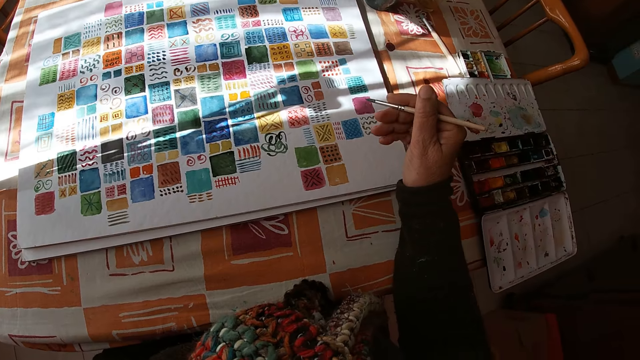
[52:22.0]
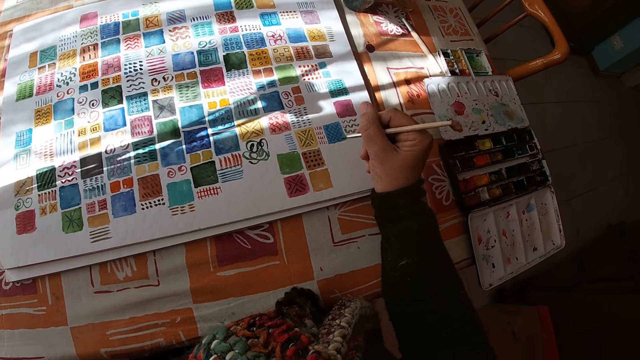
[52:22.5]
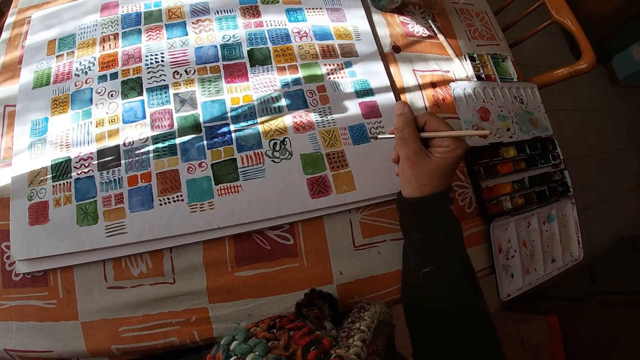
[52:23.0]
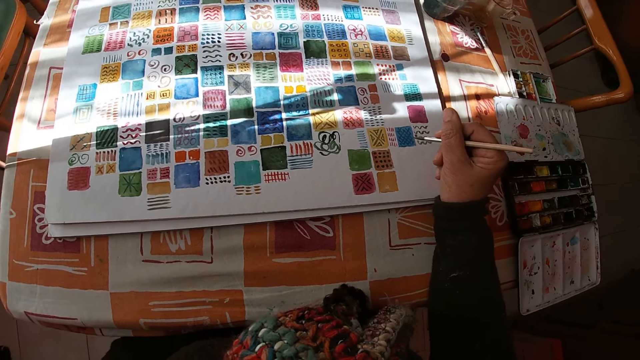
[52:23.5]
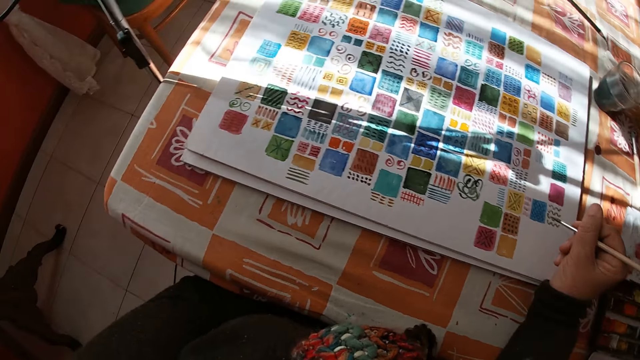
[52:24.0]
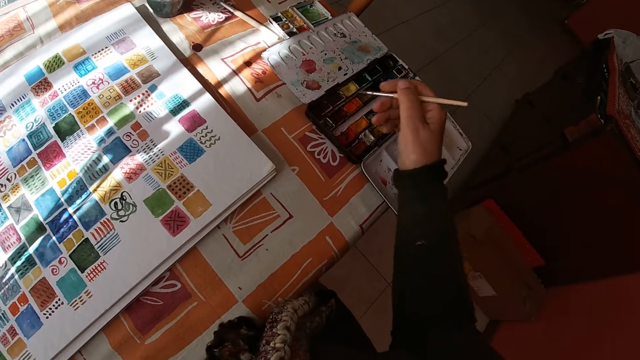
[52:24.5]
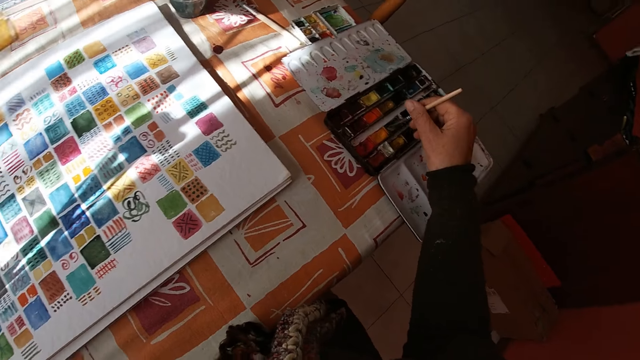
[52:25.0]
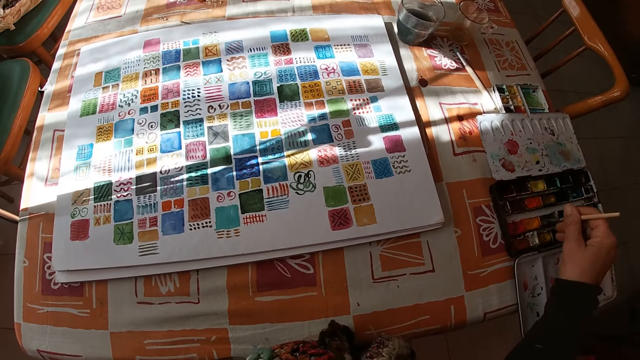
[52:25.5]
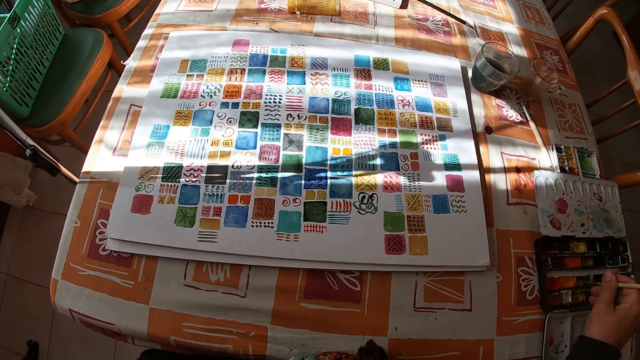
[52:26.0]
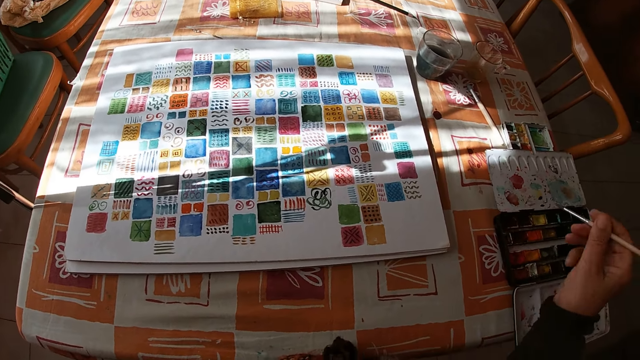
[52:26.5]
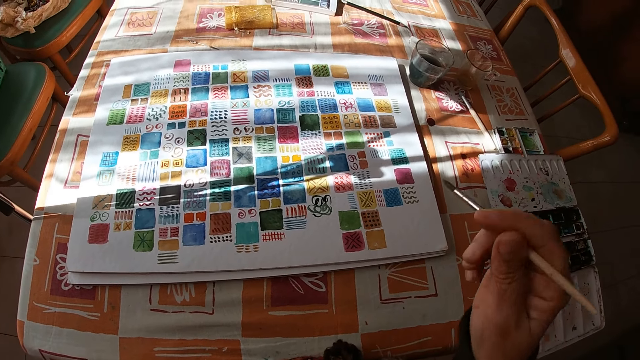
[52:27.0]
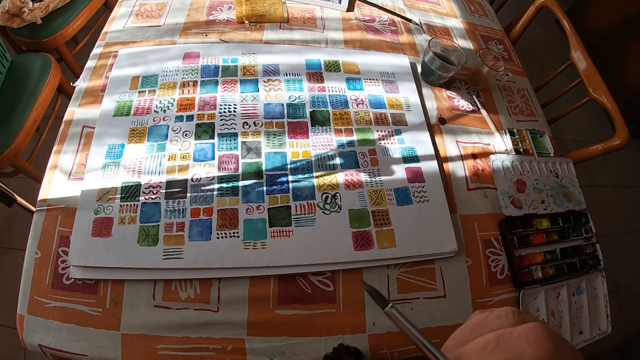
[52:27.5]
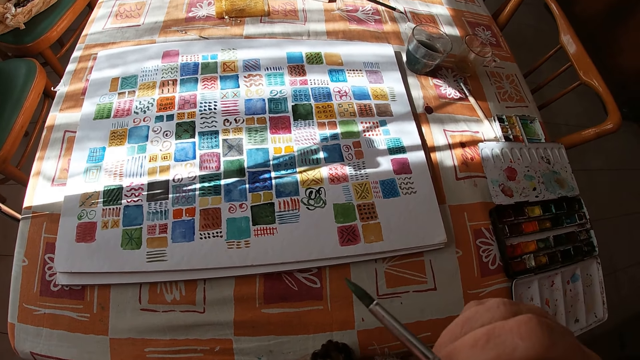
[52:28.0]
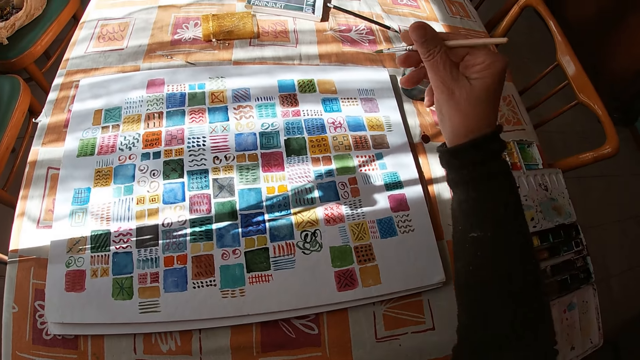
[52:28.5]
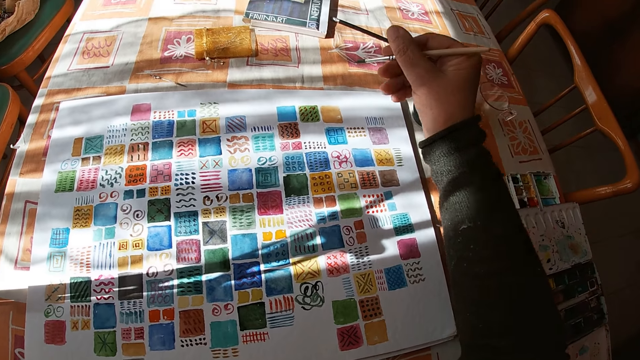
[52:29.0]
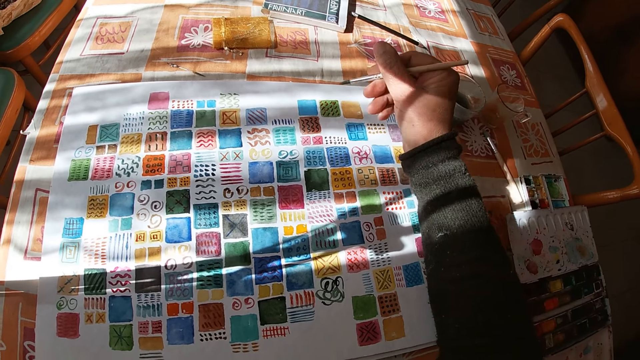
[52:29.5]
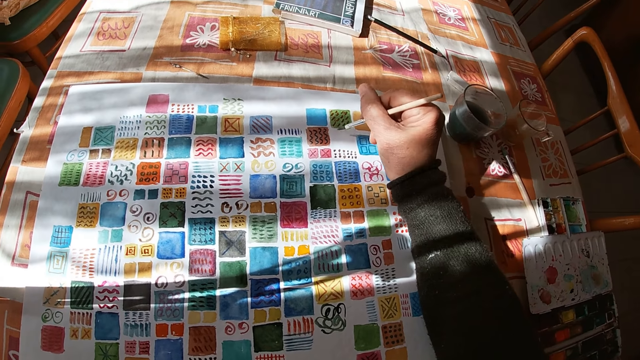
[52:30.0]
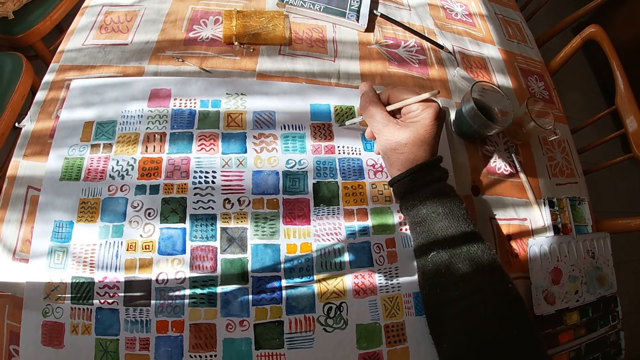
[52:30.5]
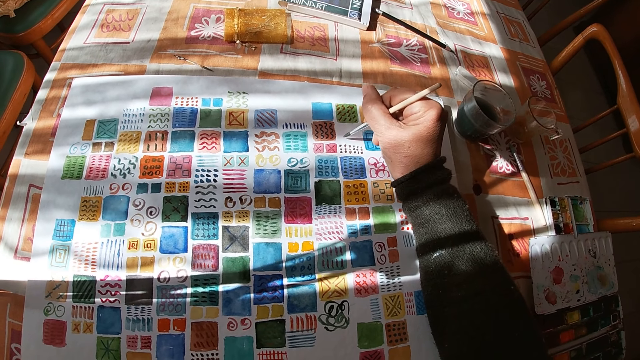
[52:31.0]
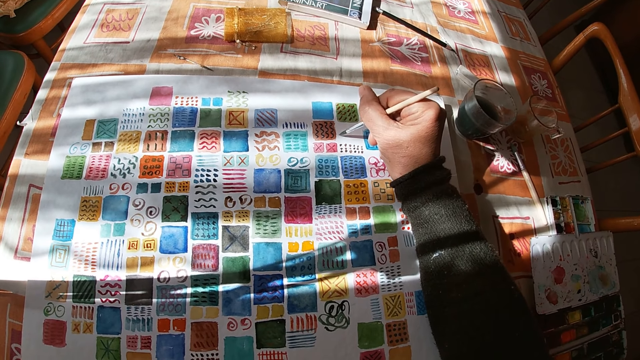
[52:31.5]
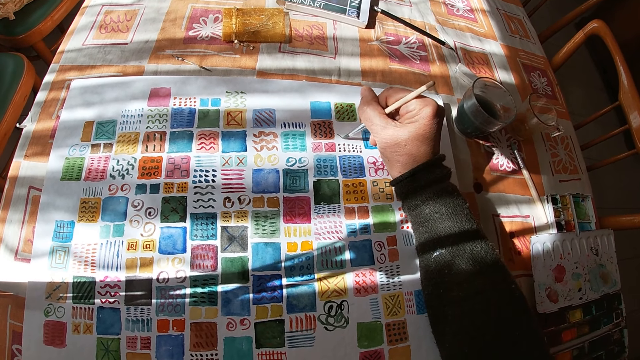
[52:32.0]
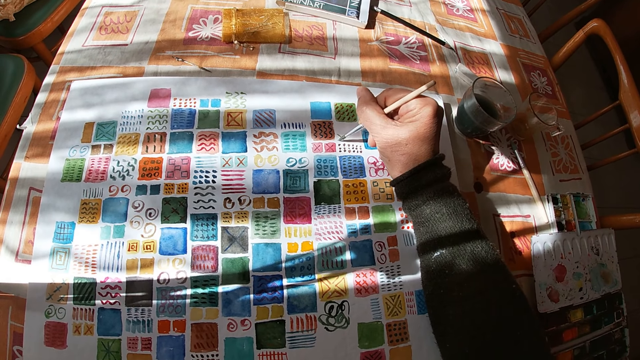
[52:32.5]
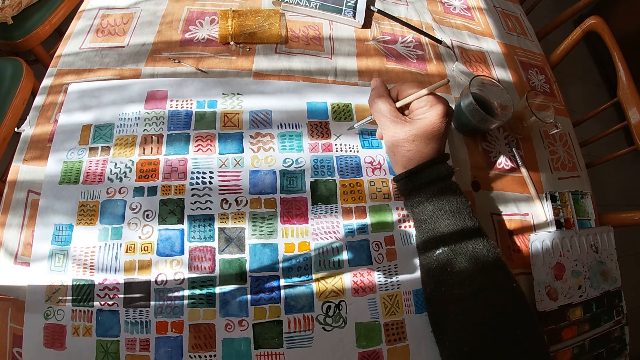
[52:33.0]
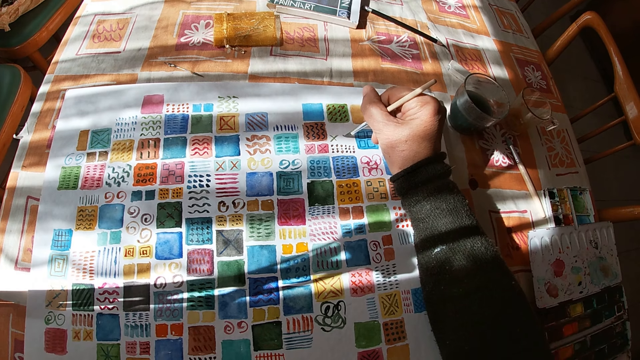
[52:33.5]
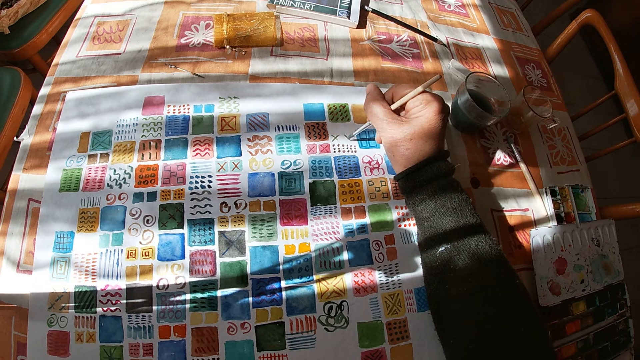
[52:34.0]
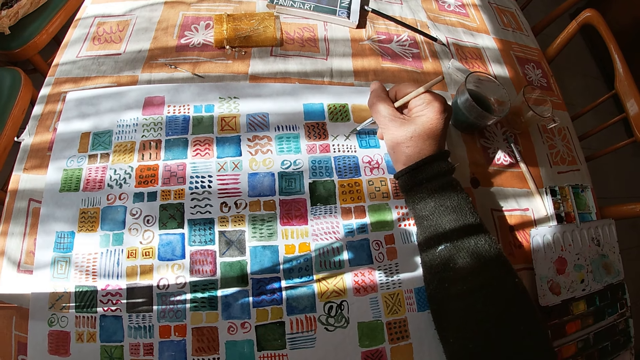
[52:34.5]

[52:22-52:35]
The camera wearer dips the paint brush in her right hand into the color palette on the table. She holds the paintbrush. She touches her face with her right hand. She lifts the hand. She paints on the canvas pad on the table with the paint brush in her right hand.

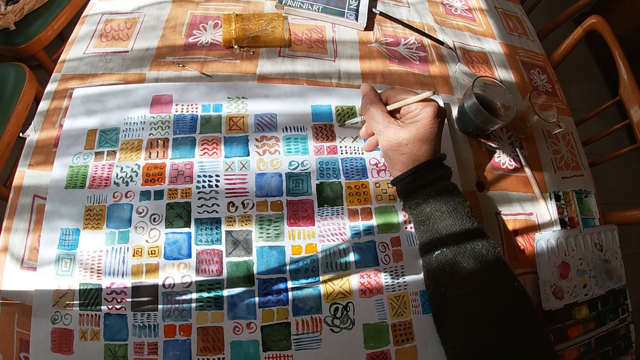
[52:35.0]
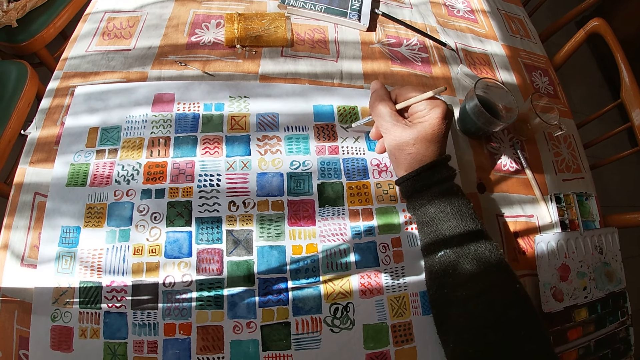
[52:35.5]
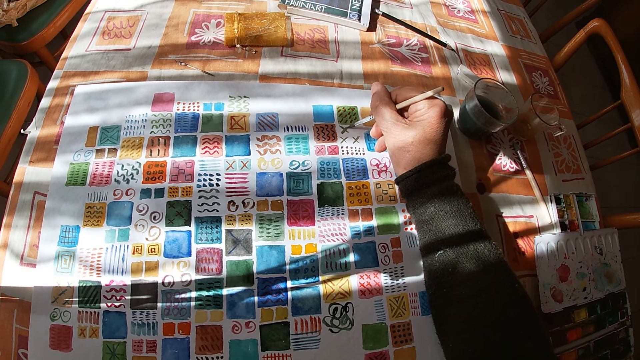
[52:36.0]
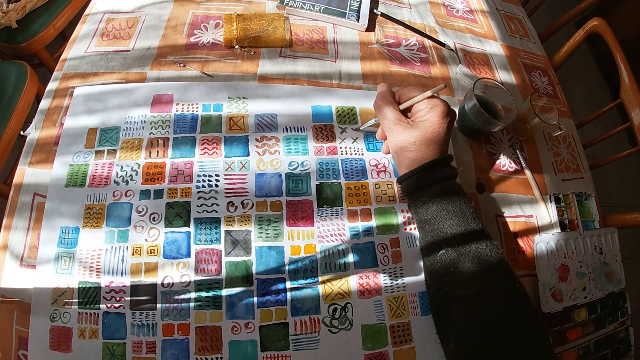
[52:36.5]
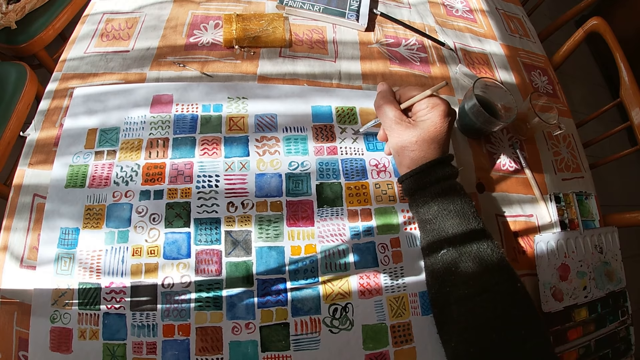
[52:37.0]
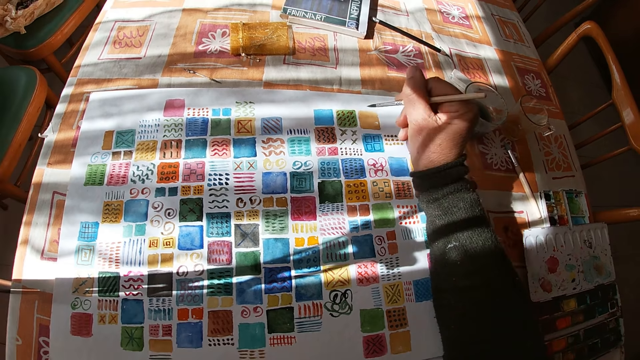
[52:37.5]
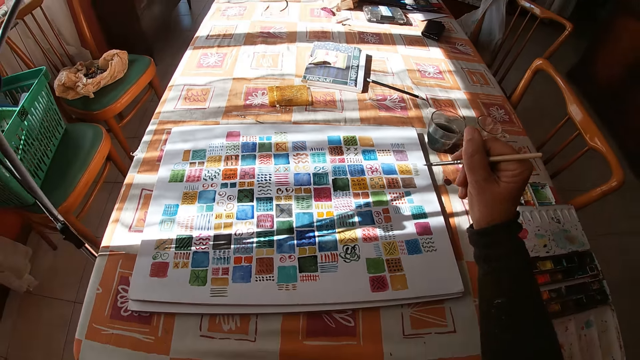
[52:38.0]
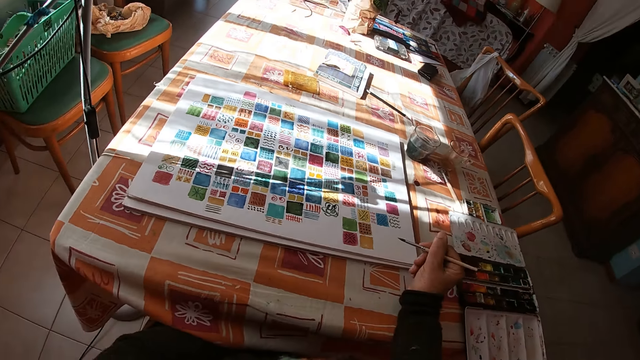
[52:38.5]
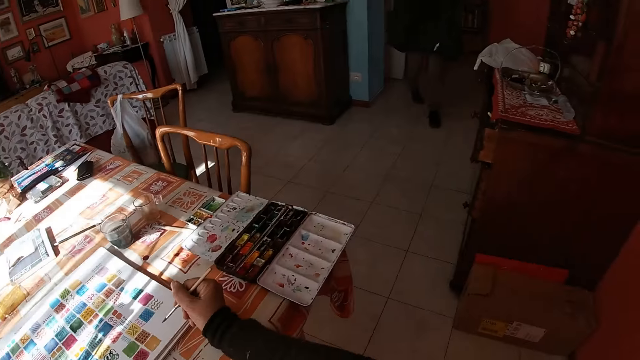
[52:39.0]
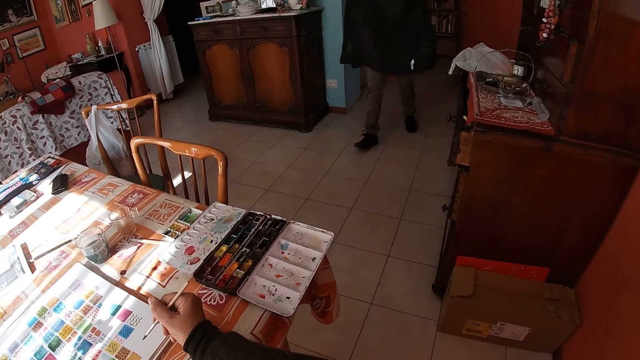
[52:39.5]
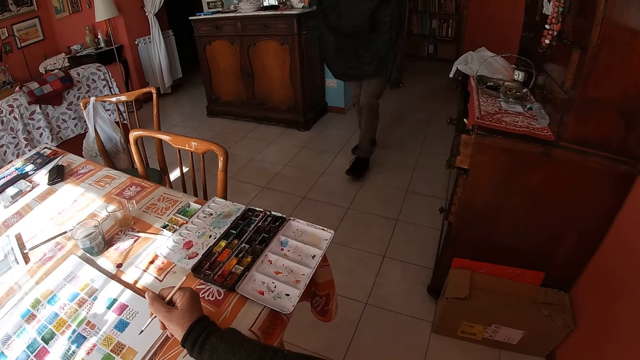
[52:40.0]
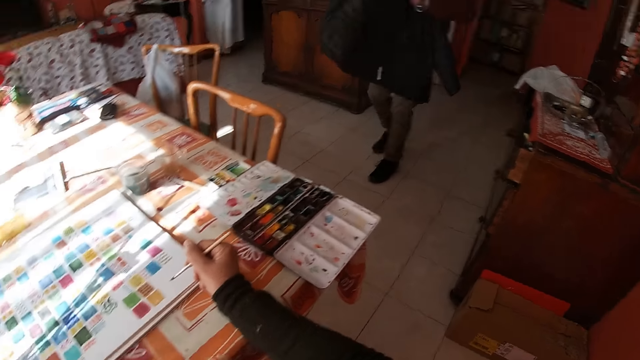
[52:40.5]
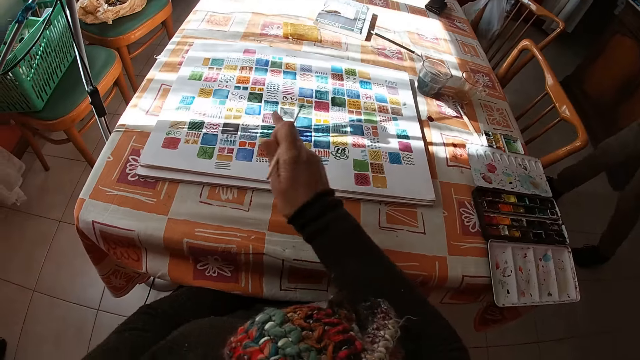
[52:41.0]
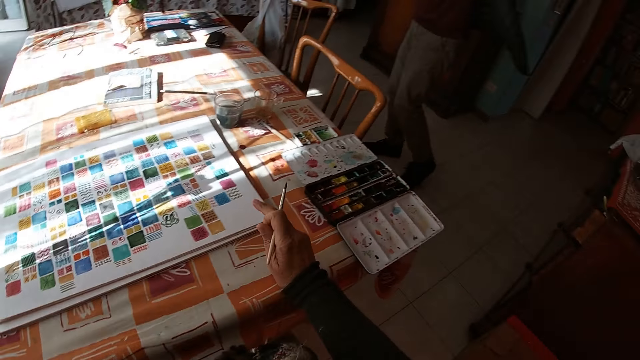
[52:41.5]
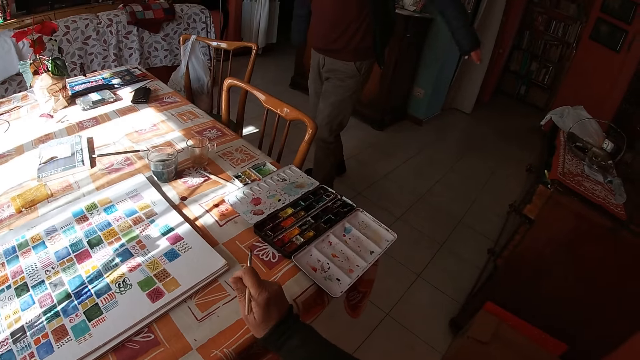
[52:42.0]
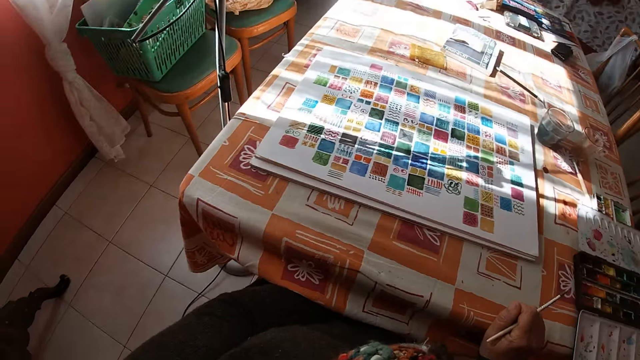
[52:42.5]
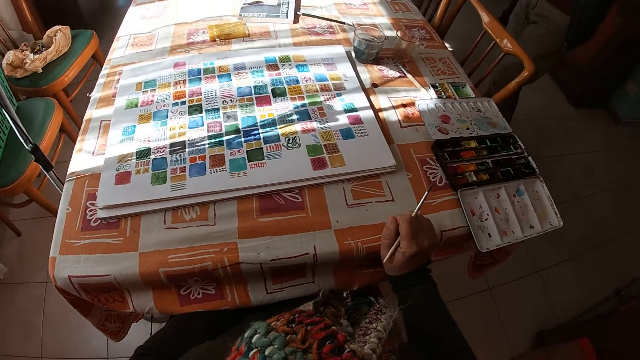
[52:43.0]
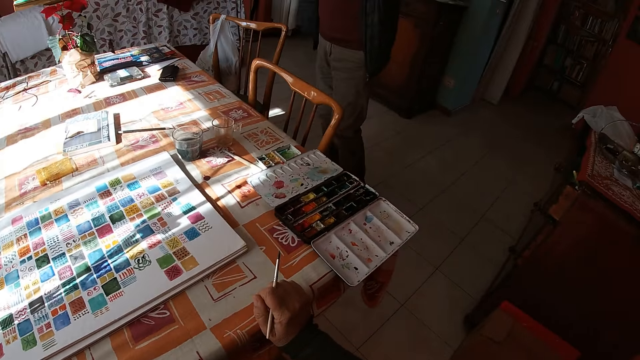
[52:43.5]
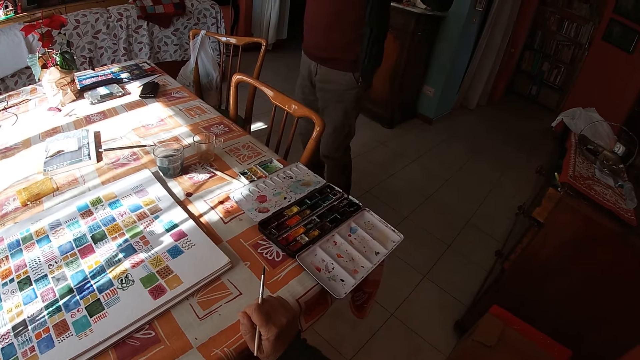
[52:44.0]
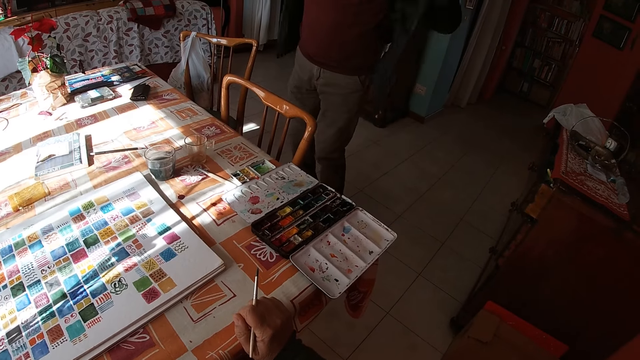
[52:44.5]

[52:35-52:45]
The camera wearer holds the paintbrush. A man moves toward the table in the room. The camera wearer looks at the man. They move the hand, put the hand on the table, and look at the drawing.
